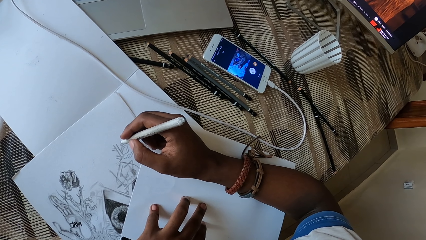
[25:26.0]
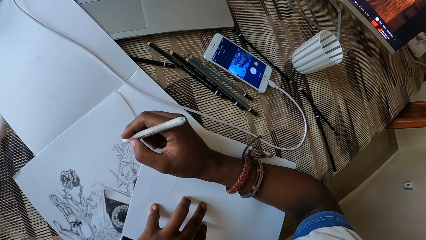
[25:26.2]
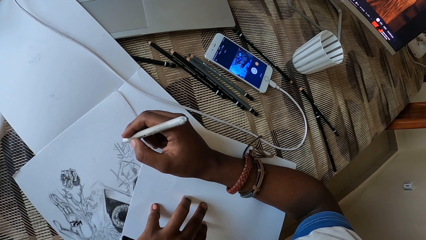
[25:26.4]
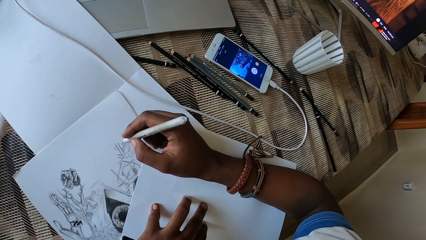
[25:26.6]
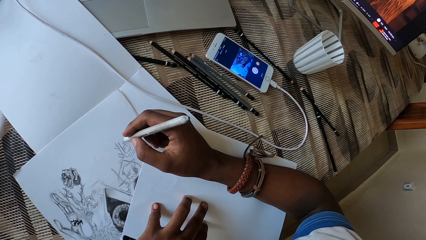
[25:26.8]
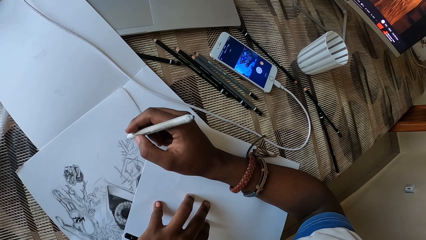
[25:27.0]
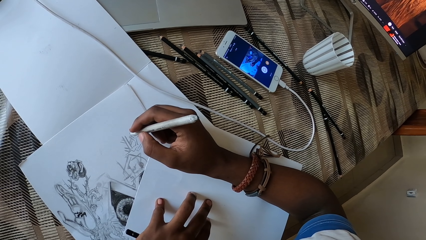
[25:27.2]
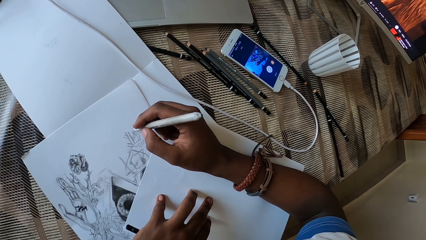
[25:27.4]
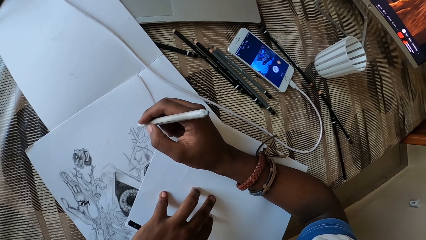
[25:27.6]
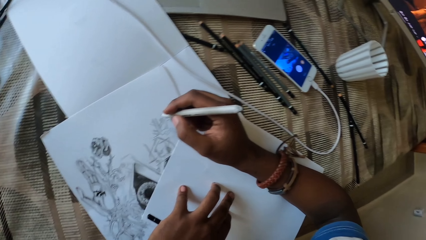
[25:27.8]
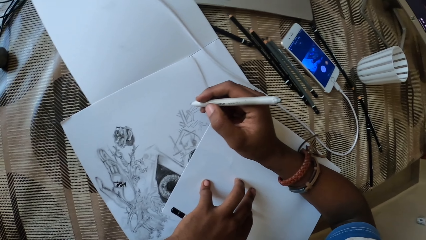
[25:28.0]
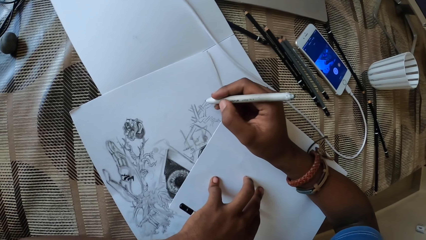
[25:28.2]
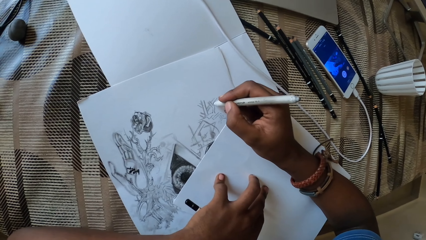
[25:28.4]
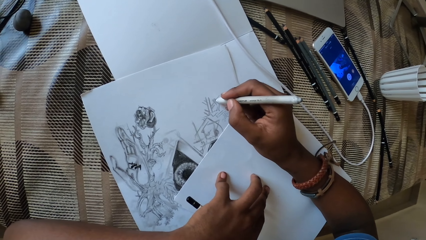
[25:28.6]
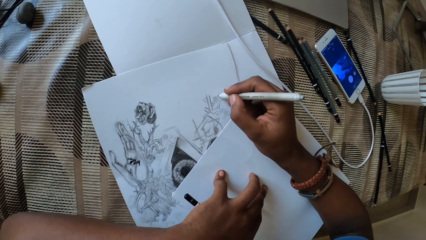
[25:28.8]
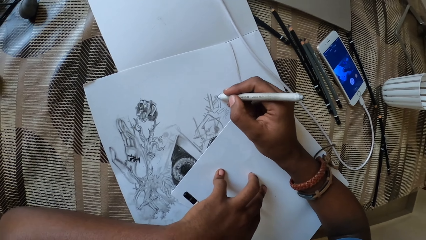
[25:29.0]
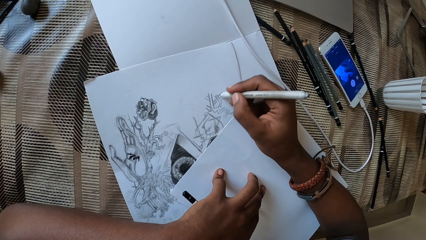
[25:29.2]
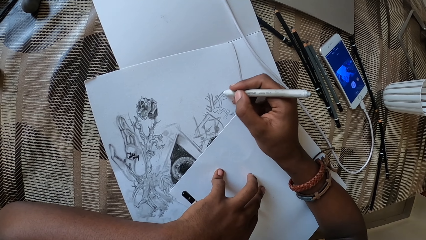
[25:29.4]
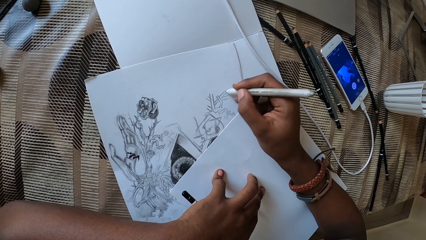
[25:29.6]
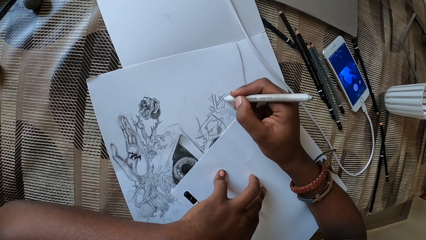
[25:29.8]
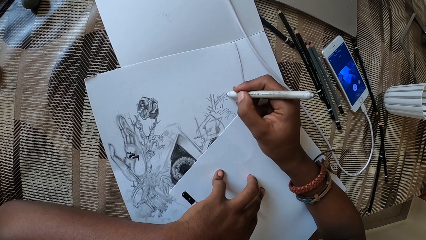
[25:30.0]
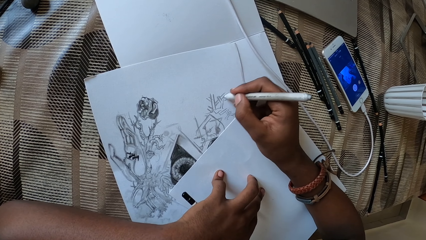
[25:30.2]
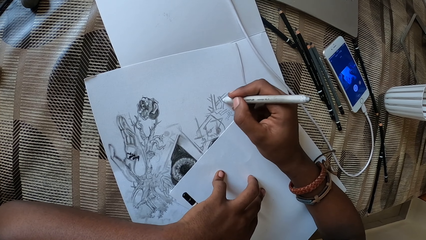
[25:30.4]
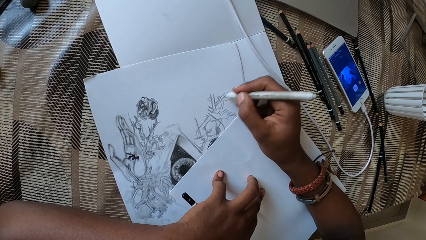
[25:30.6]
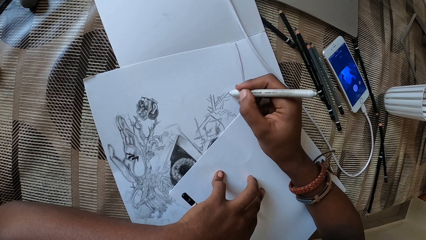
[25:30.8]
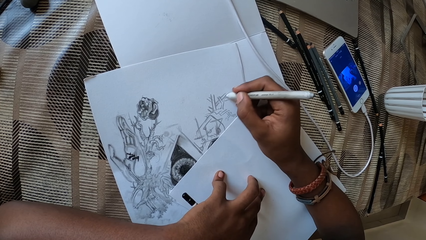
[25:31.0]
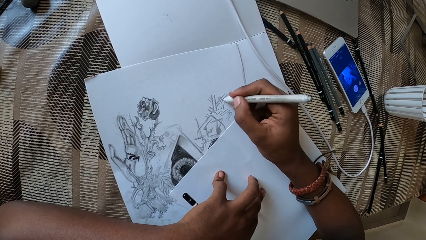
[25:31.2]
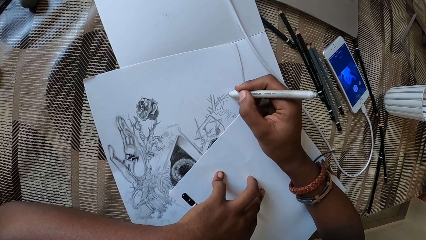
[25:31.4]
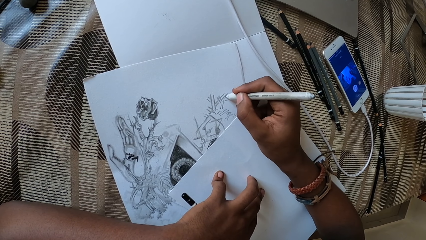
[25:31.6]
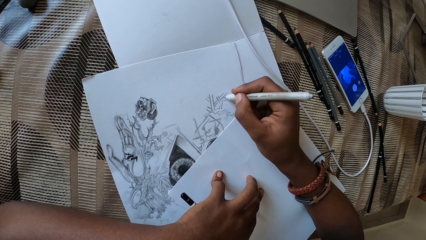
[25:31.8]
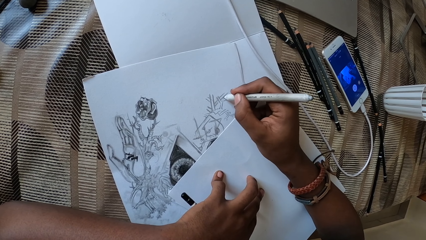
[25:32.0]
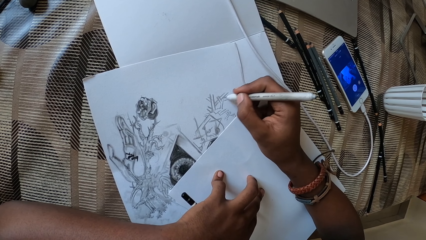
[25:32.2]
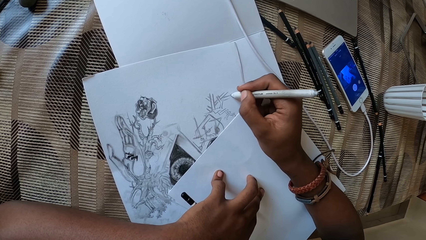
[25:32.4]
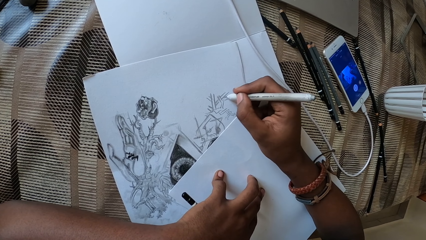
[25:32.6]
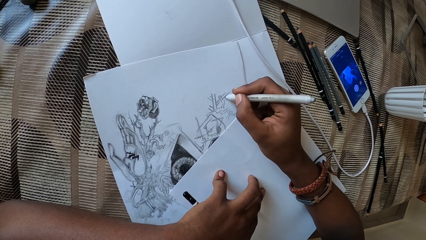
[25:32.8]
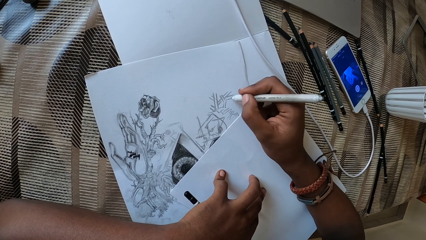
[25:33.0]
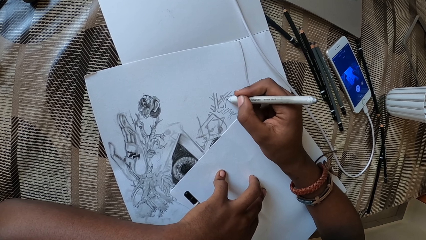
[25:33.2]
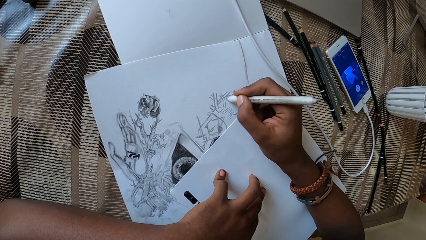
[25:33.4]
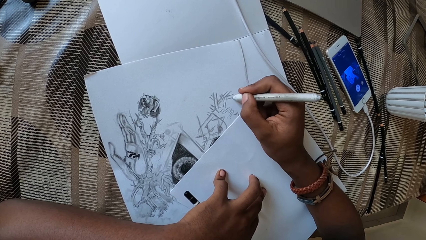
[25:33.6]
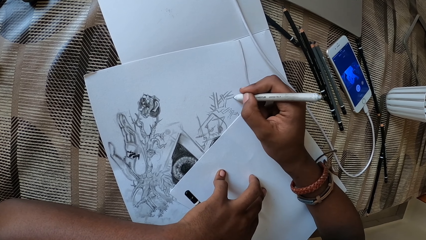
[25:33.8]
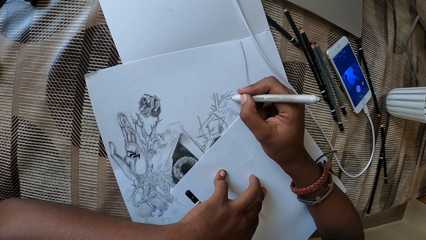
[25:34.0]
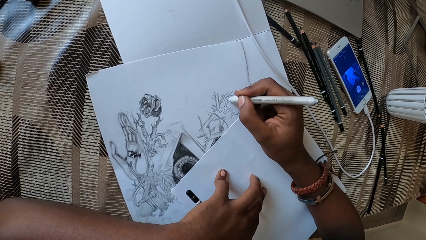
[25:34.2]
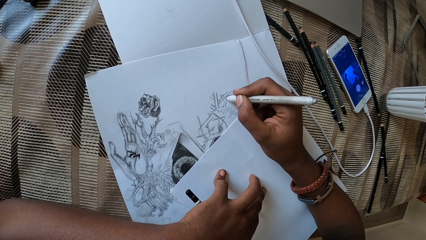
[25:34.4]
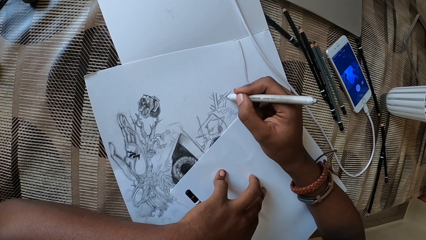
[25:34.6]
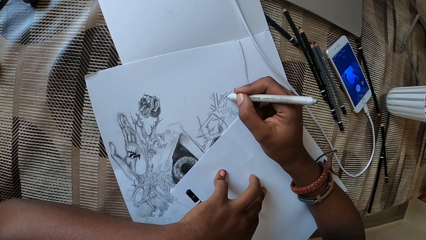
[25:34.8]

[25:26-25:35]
The camera wearer draws on a paper with a pencil on the right hand.

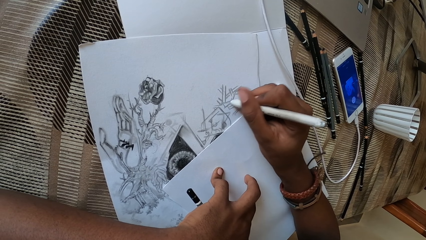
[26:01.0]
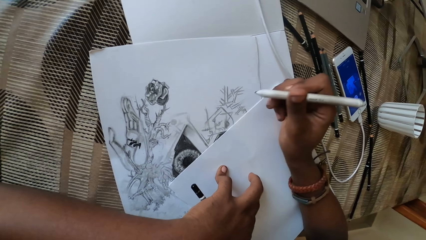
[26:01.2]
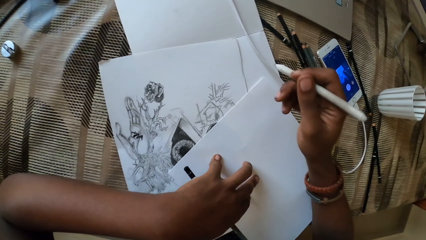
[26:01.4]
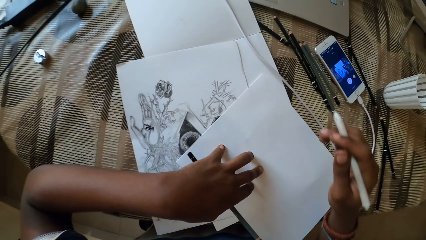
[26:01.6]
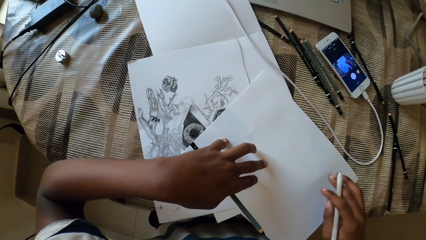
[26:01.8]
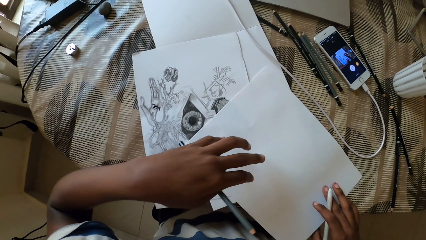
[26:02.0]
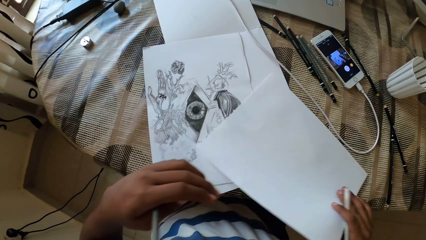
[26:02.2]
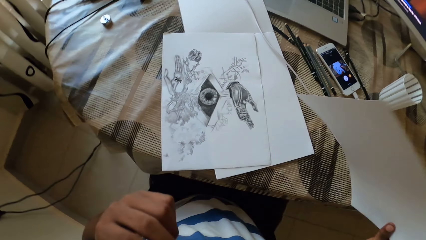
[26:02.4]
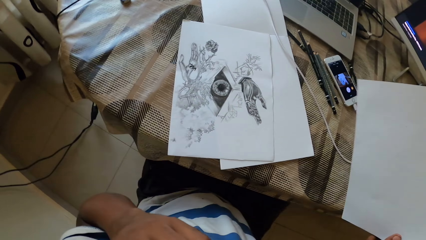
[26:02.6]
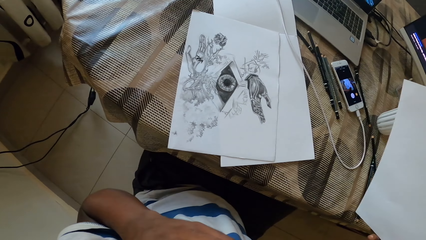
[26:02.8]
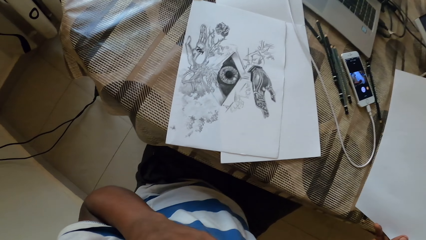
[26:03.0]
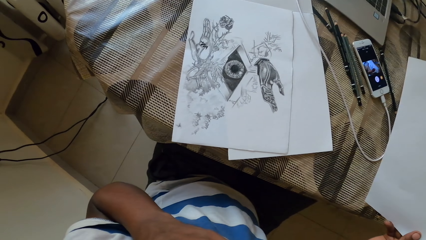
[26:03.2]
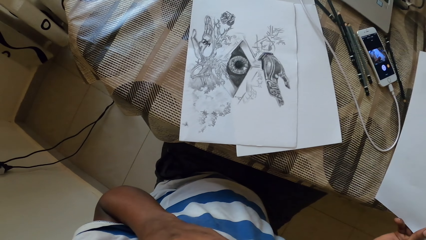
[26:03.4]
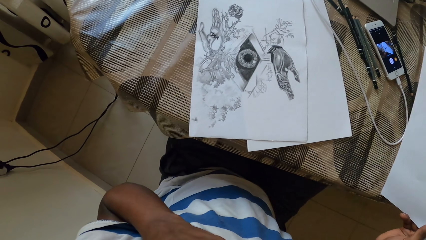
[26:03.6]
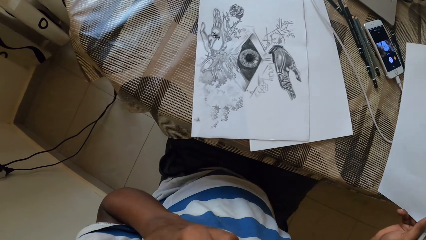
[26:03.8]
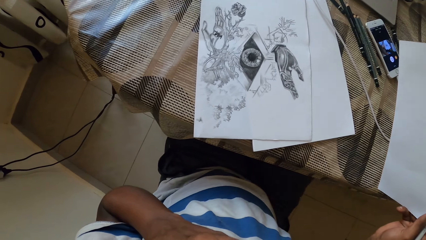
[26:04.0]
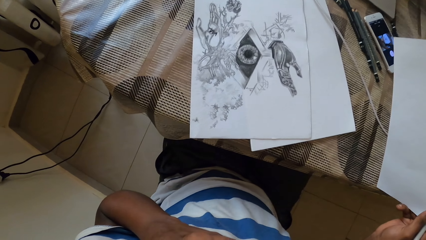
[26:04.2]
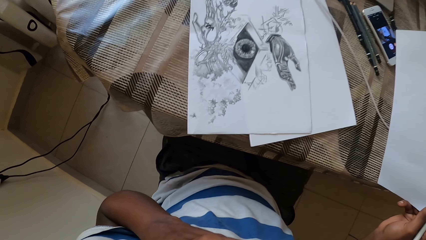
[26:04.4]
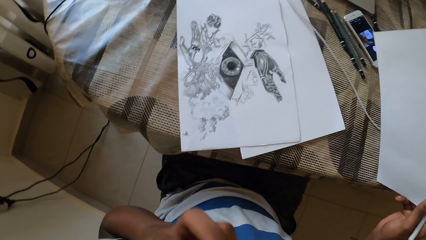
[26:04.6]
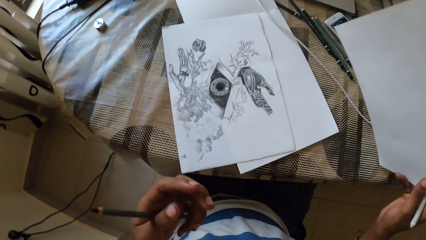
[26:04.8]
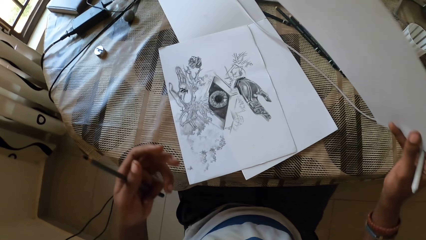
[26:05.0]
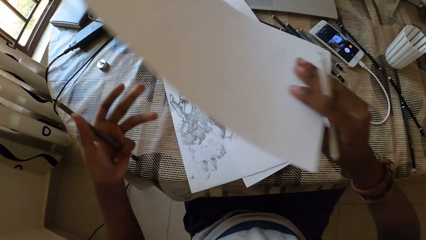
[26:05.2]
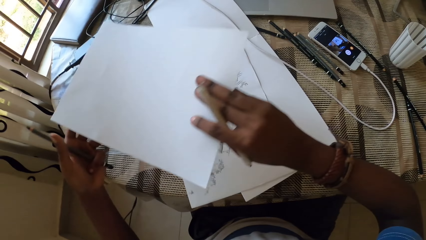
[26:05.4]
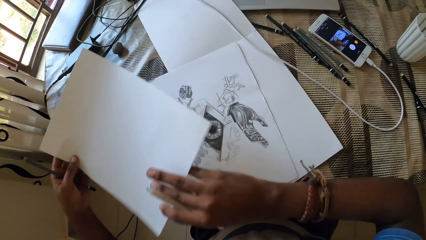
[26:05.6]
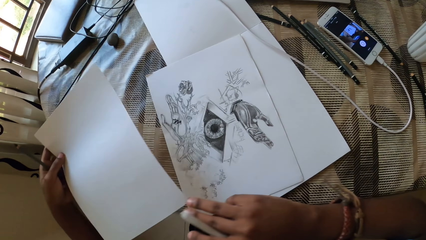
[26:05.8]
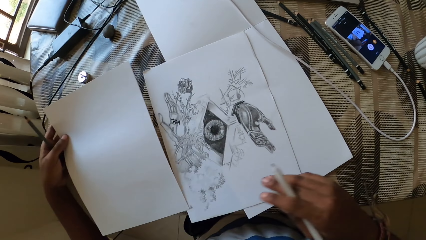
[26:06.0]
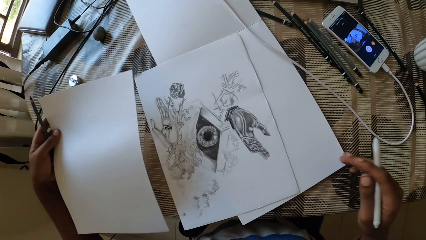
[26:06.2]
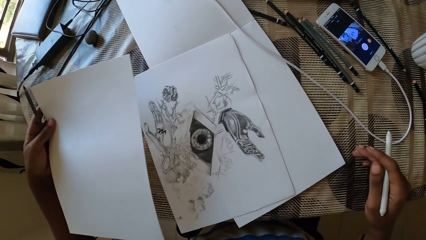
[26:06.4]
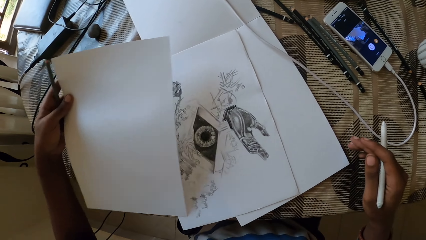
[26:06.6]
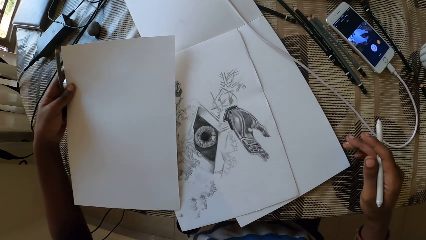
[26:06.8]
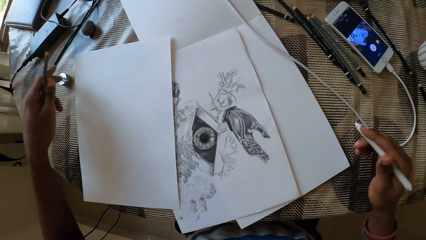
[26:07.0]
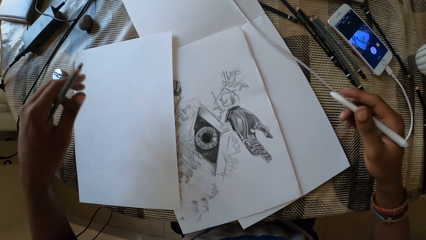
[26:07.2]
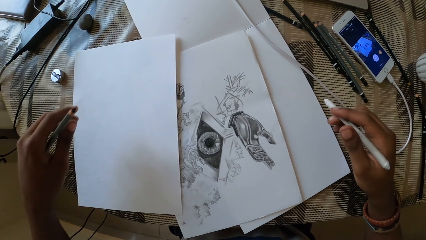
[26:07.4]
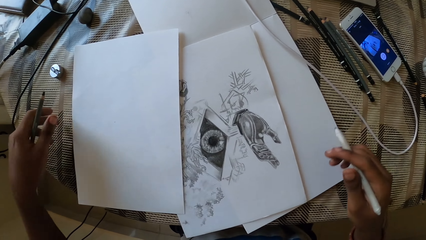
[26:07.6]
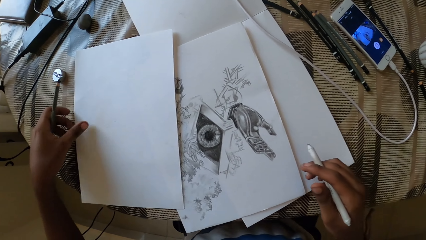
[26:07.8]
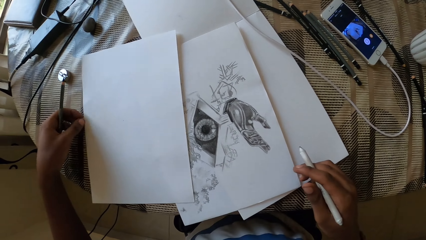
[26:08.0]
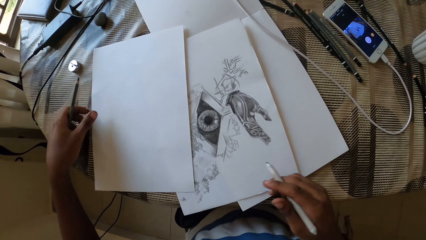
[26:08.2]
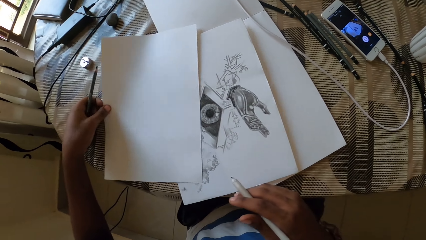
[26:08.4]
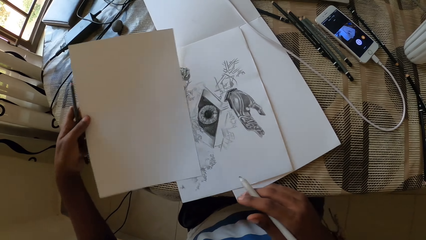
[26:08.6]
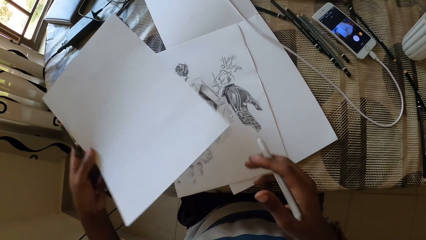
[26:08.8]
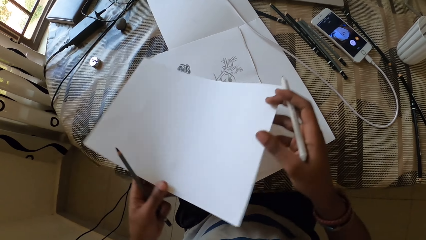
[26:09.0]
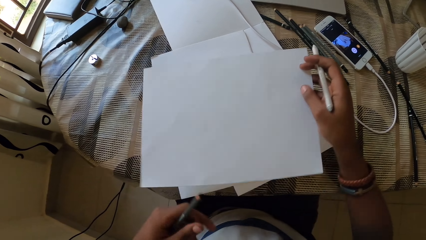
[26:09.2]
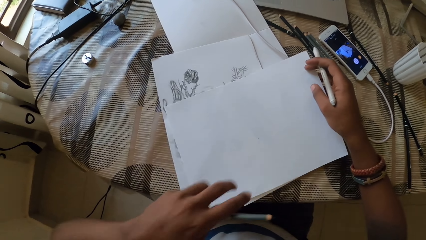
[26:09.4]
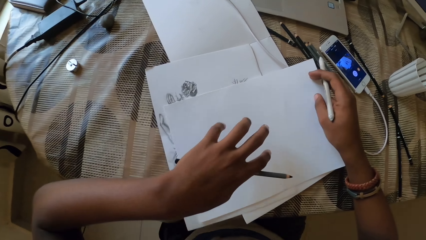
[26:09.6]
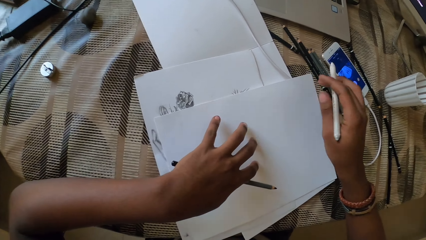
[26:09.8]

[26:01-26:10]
The camera wearer lifts up a paper on the table with the right hand. They switch the paper to the left hand from the right hand. They place the paper on the table.
